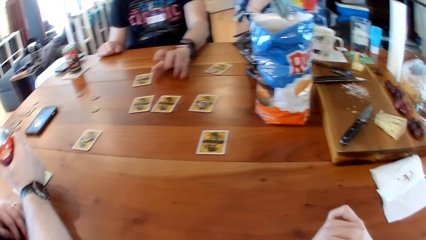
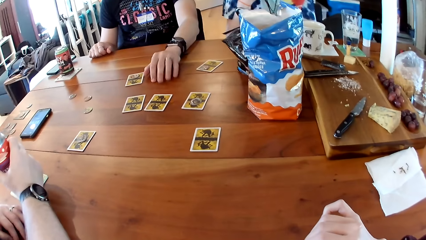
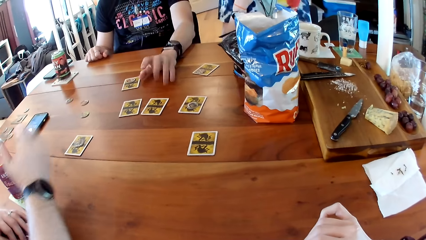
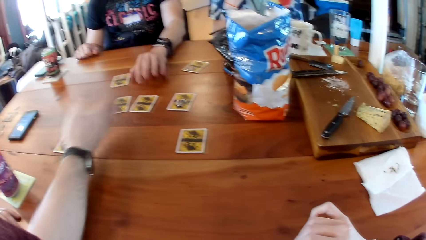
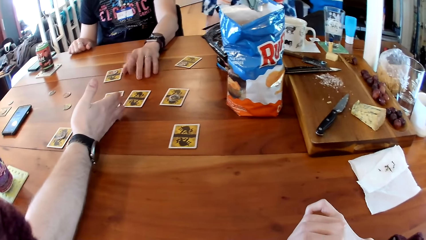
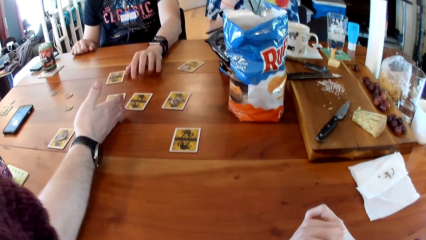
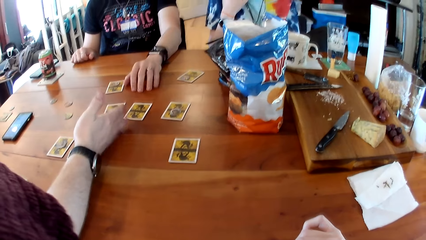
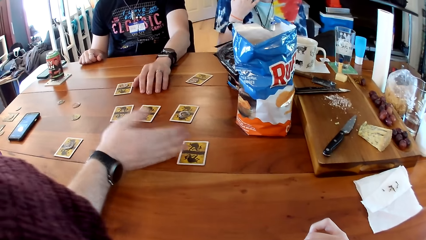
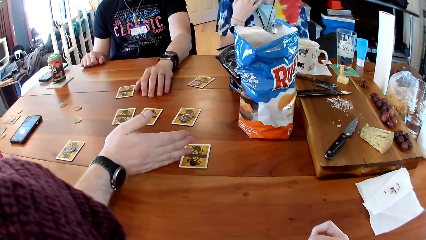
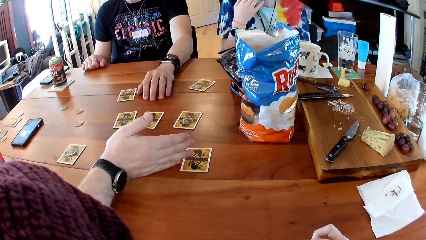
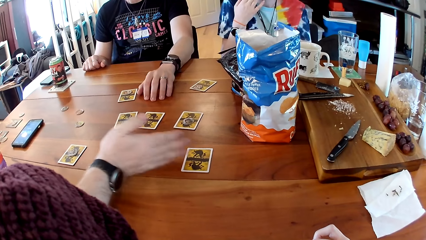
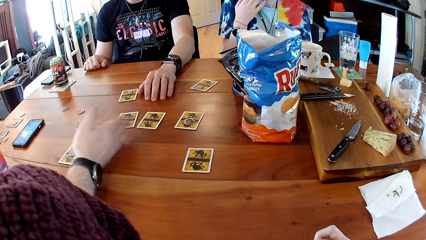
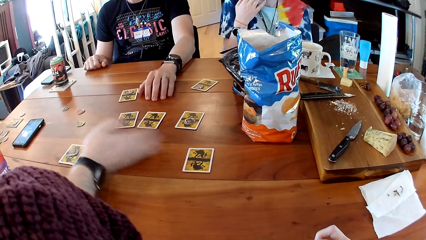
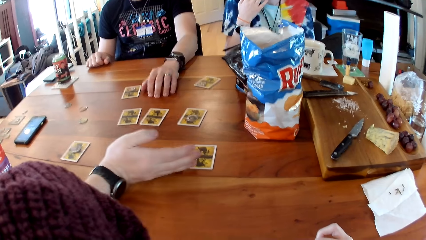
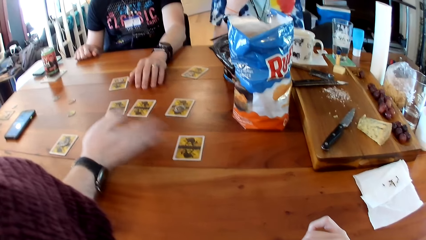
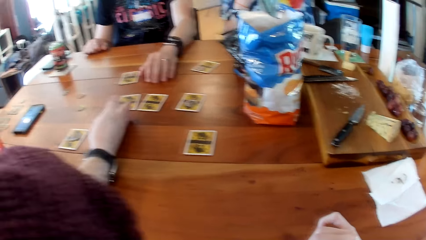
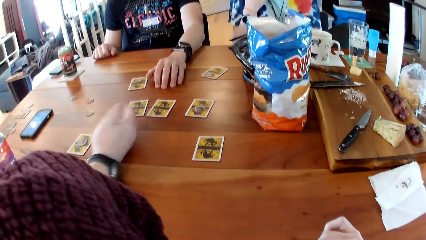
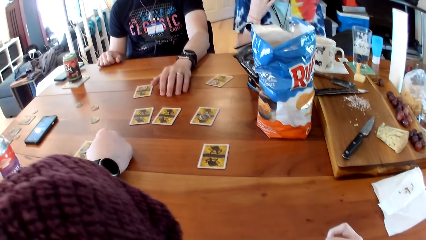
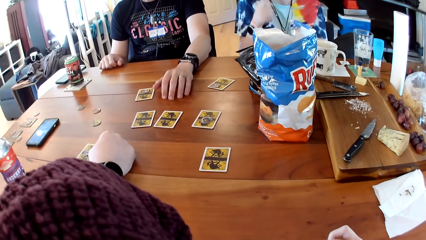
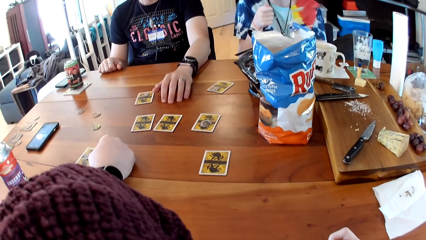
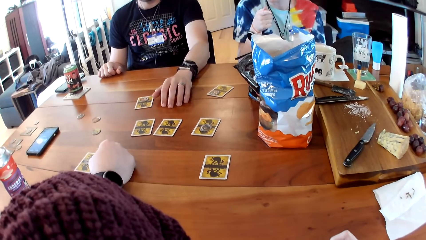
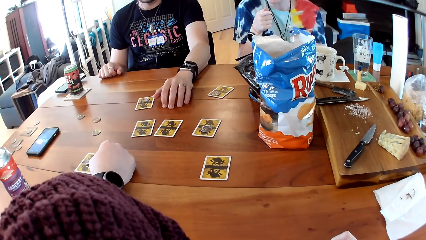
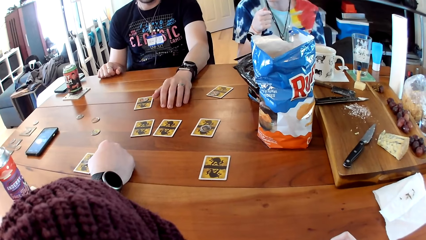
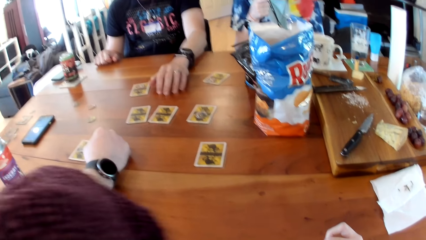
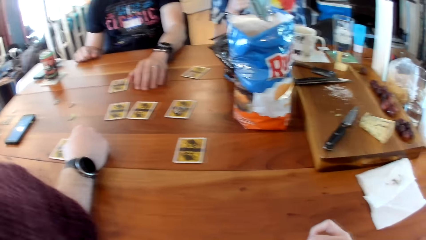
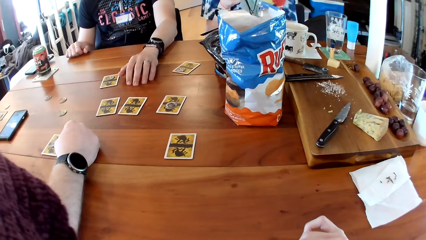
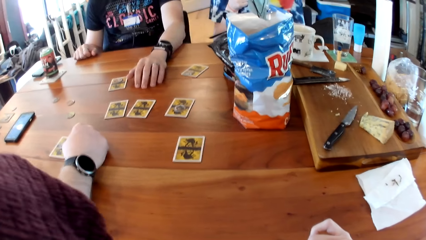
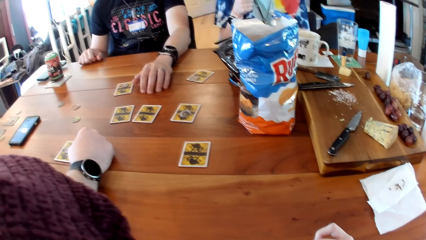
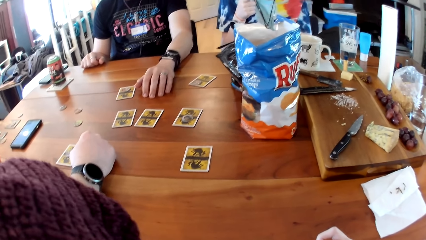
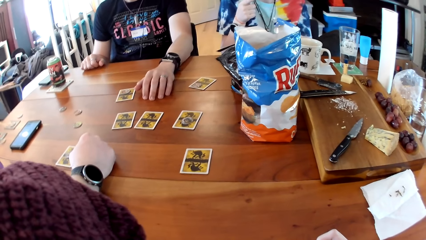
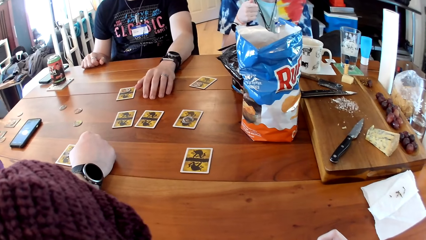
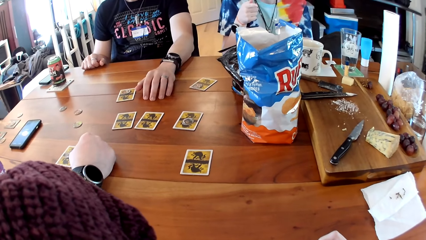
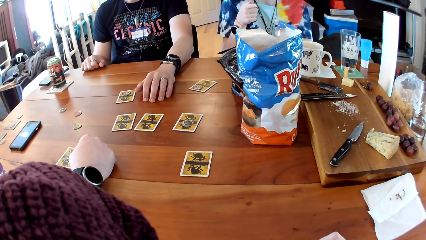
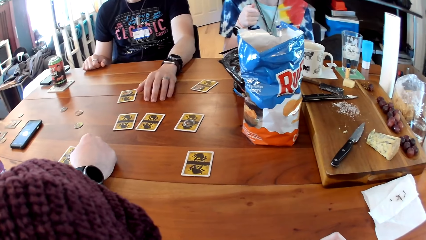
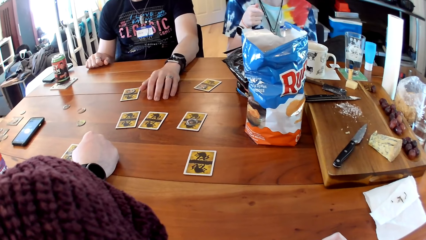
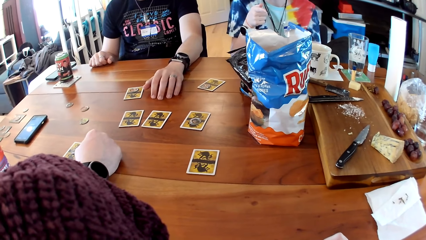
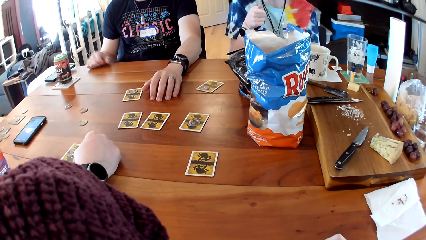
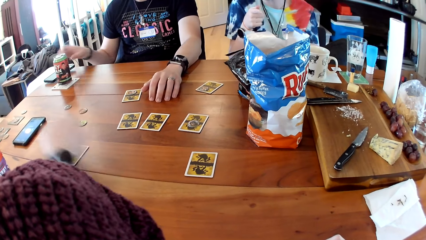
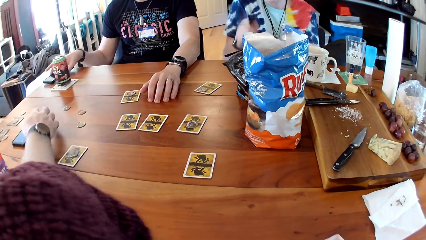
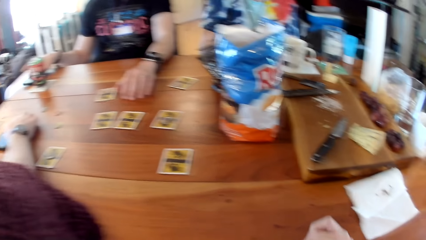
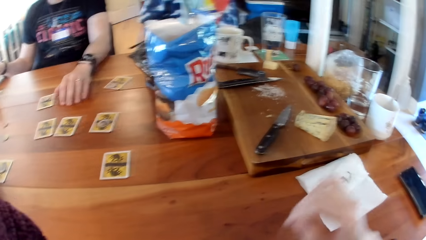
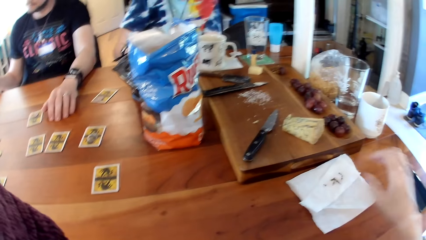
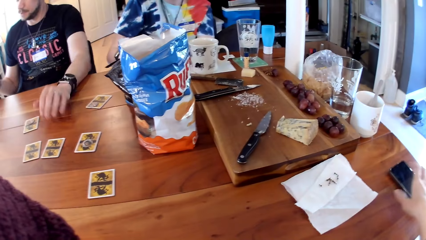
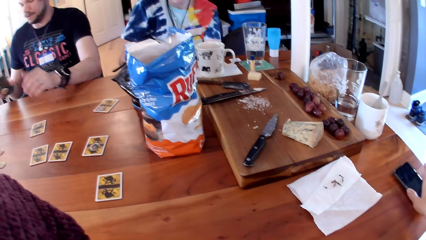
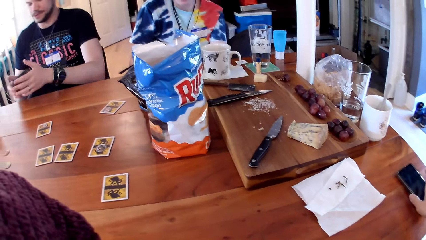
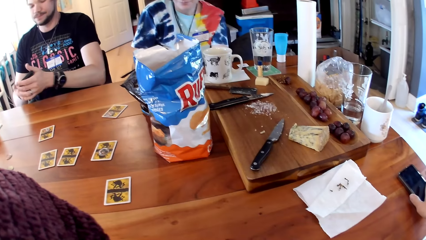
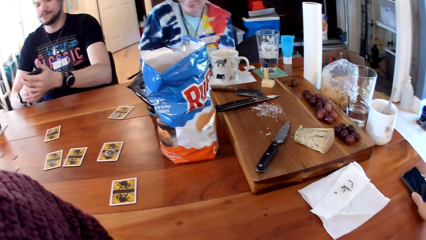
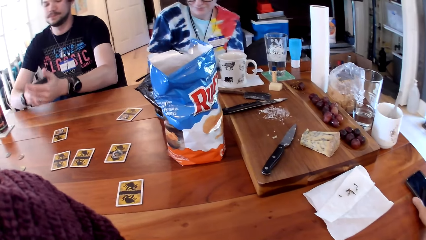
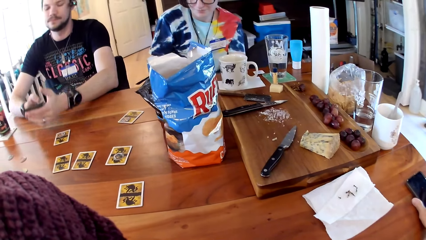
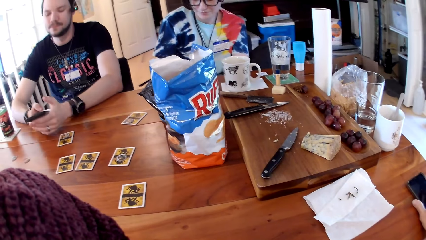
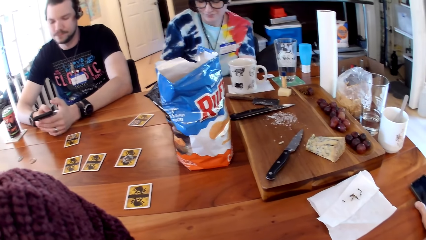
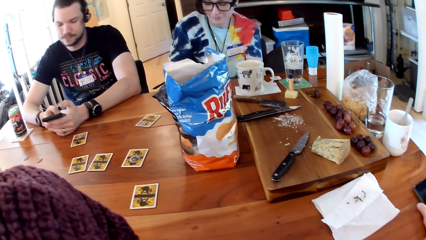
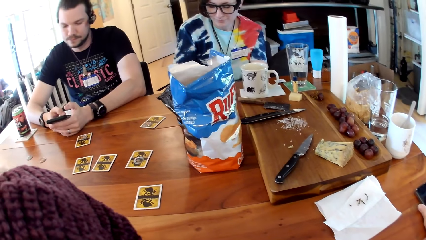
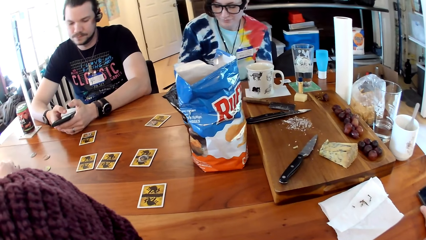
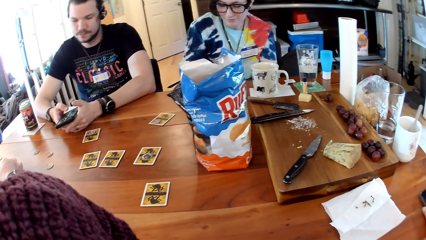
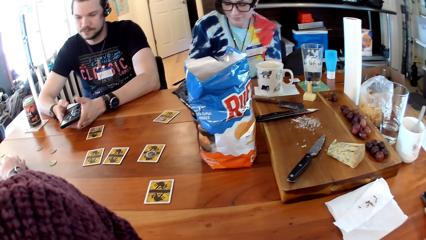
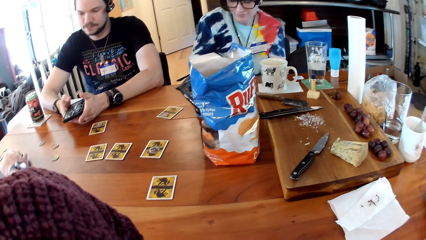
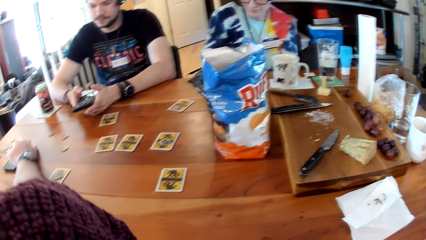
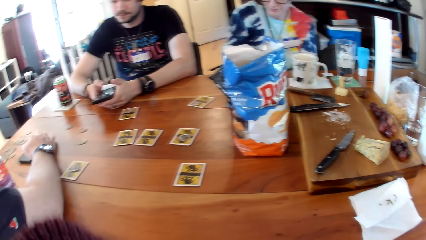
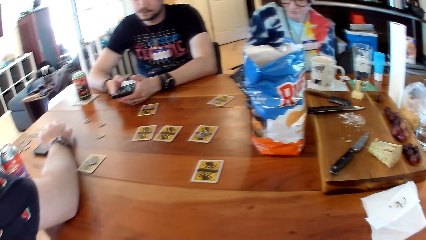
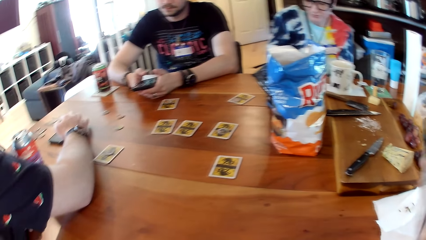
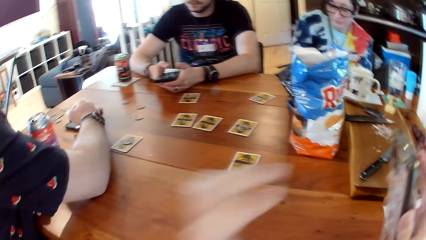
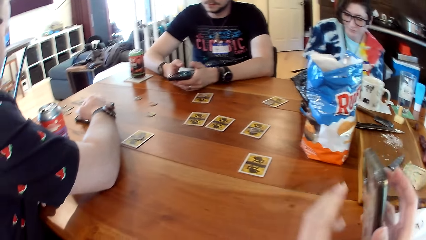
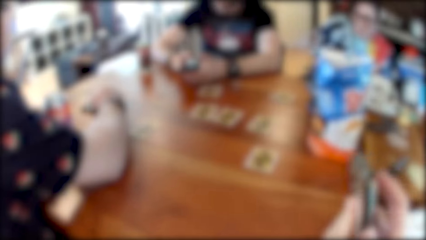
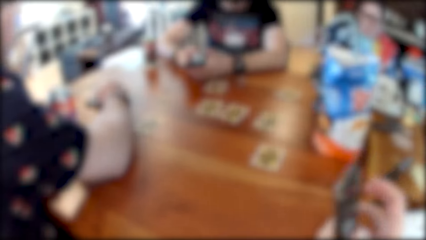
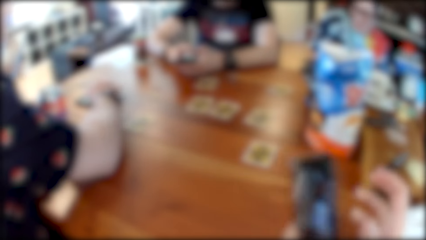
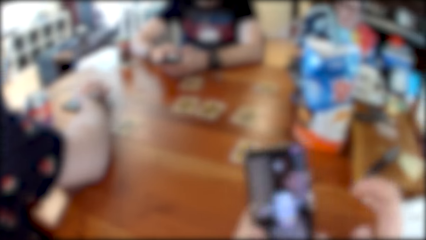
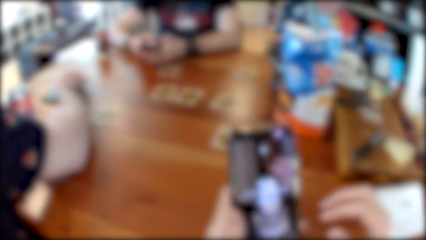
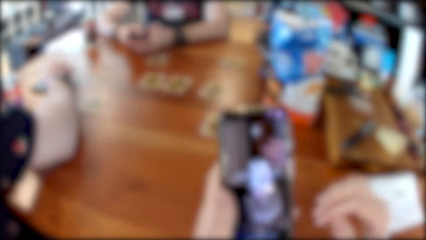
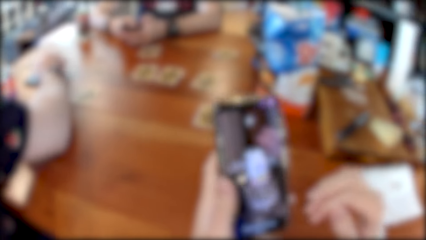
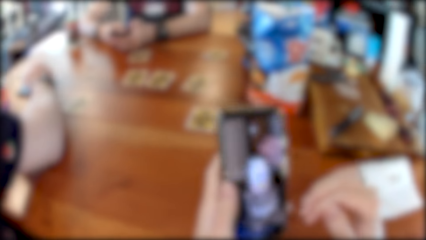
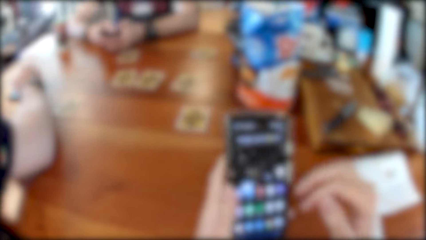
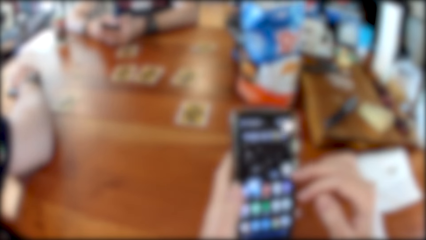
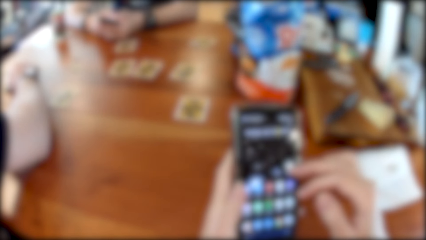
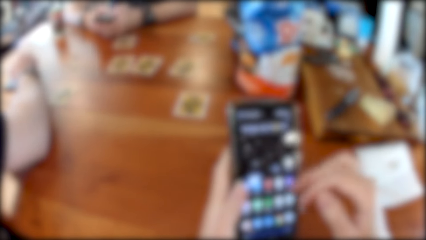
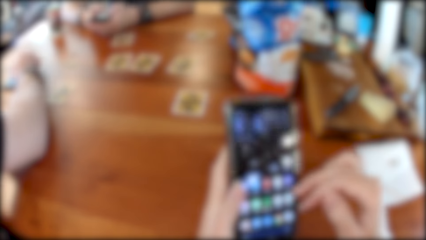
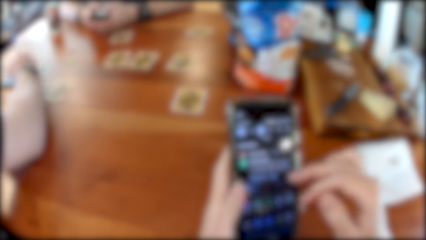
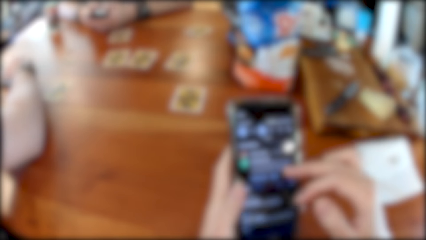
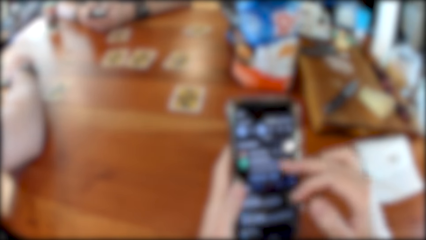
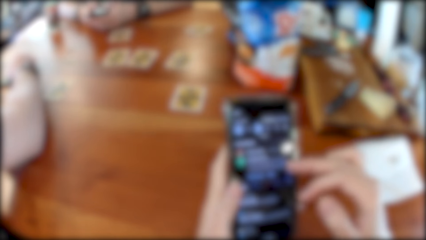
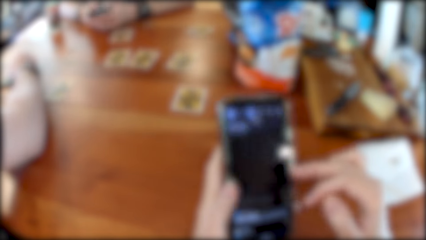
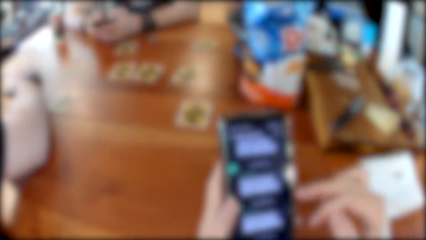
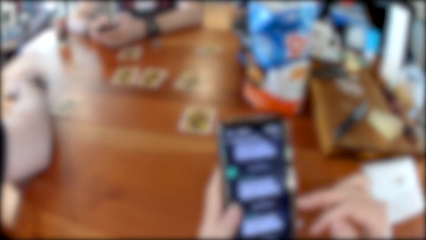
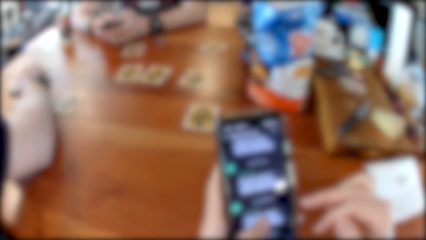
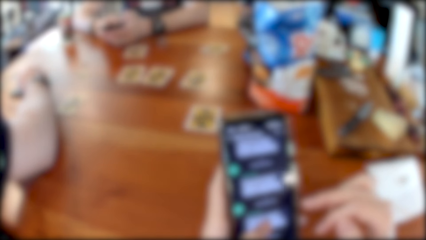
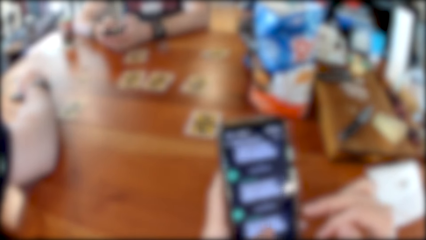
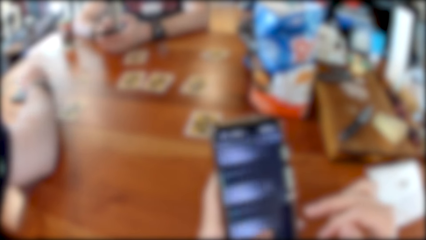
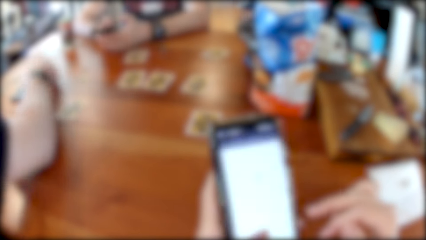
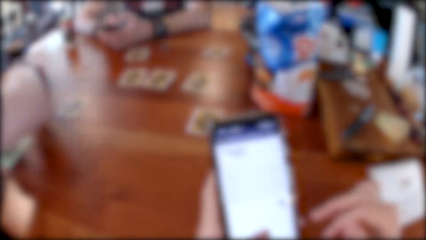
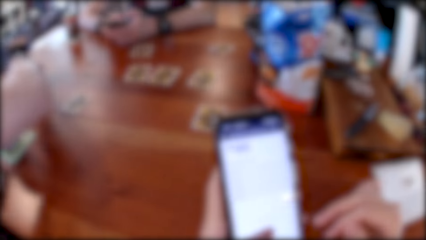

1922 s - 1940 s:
A person puts the bottle on the table. The person communicates. The camera wearer looks around. Another person talks to the first person. A third person picks a mobile phone. The camera wearer picks a mobile phone. The third person uses his phone. The camera wearer dials the mobile phone. The first person operates his phone. The camera wearer browses the mobile phone.
